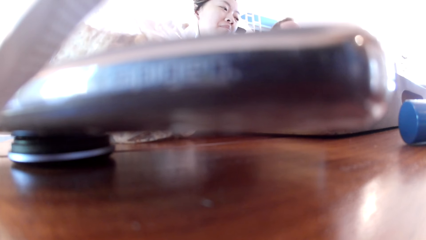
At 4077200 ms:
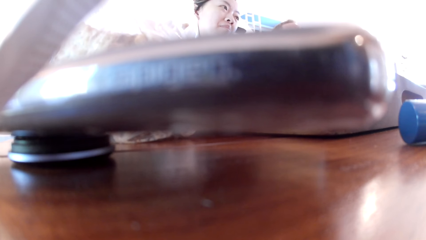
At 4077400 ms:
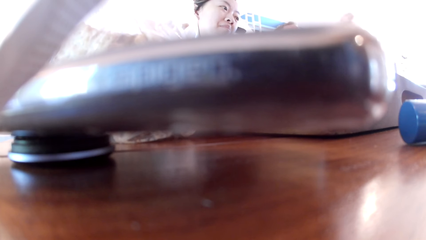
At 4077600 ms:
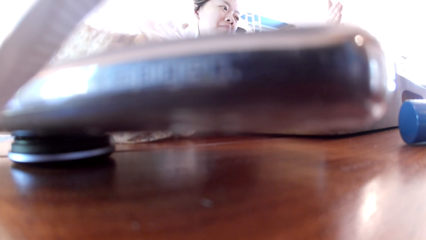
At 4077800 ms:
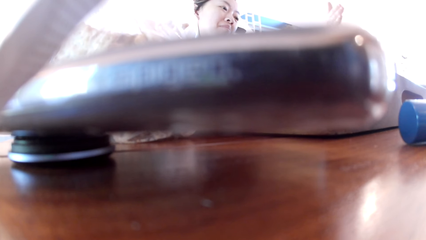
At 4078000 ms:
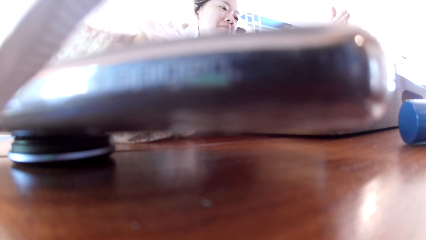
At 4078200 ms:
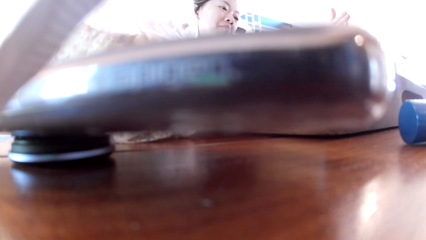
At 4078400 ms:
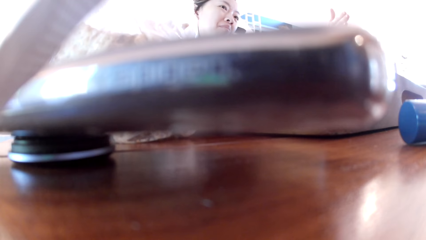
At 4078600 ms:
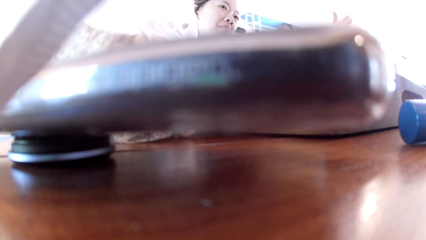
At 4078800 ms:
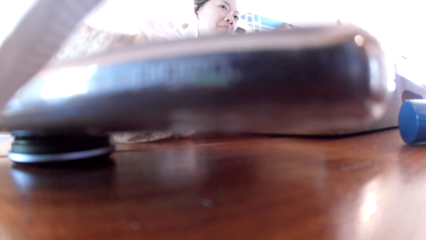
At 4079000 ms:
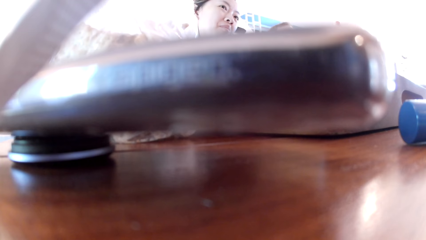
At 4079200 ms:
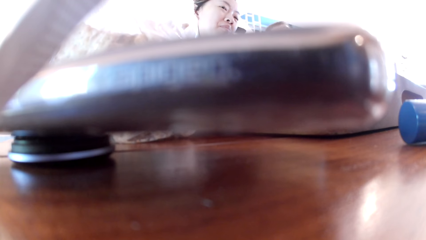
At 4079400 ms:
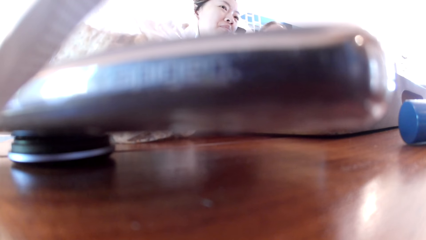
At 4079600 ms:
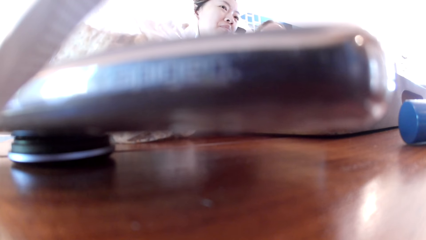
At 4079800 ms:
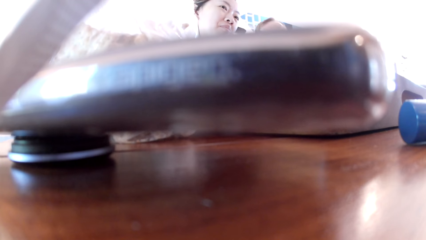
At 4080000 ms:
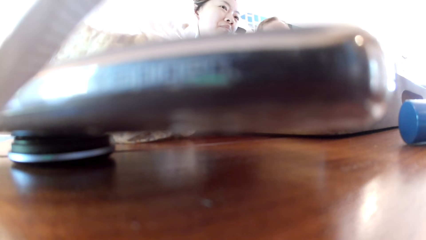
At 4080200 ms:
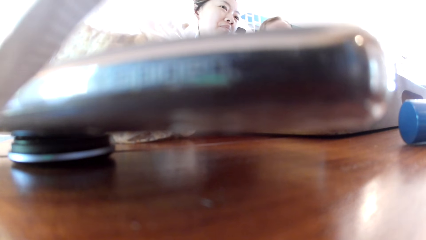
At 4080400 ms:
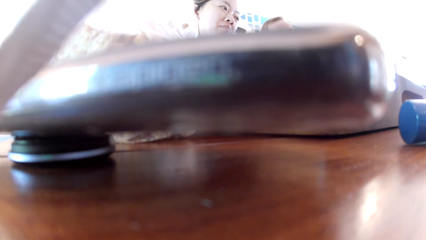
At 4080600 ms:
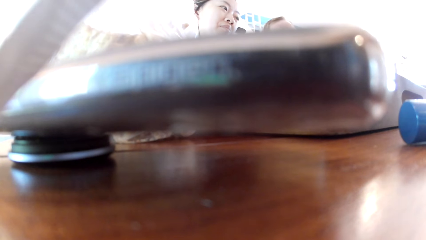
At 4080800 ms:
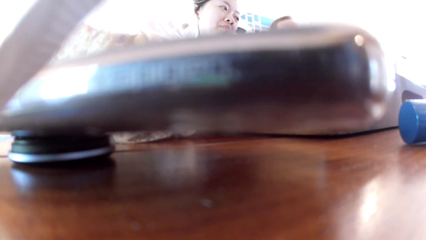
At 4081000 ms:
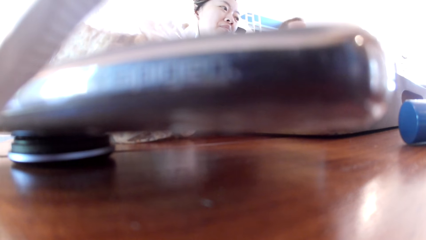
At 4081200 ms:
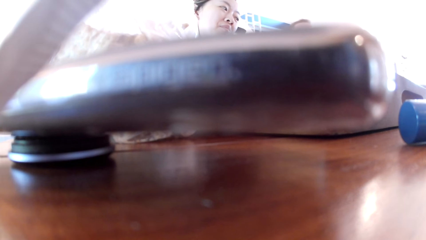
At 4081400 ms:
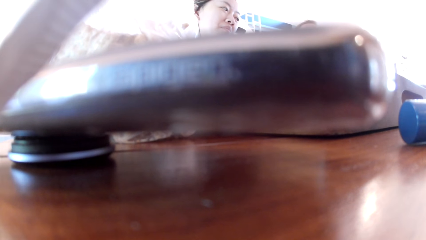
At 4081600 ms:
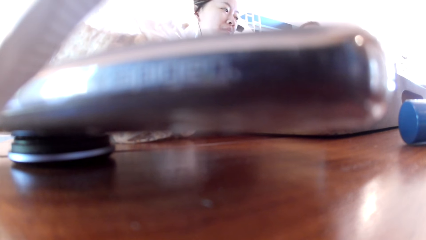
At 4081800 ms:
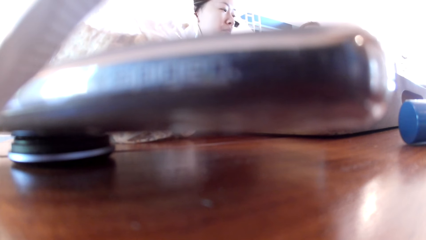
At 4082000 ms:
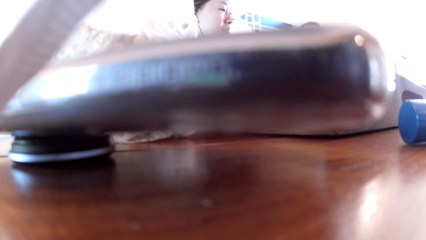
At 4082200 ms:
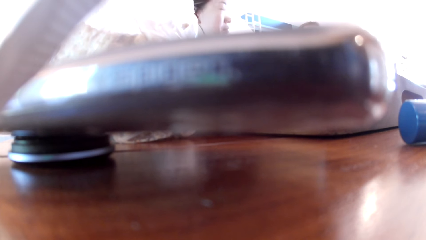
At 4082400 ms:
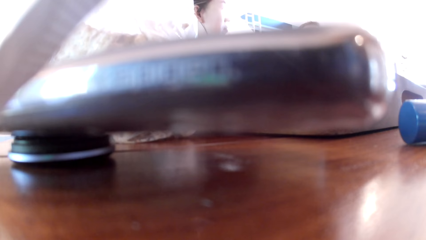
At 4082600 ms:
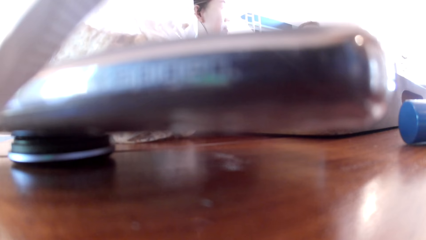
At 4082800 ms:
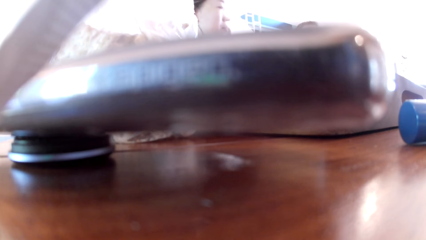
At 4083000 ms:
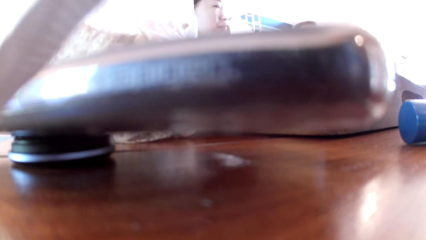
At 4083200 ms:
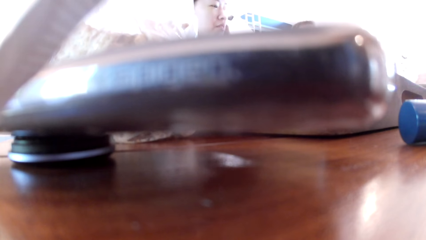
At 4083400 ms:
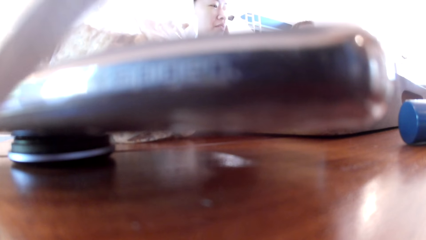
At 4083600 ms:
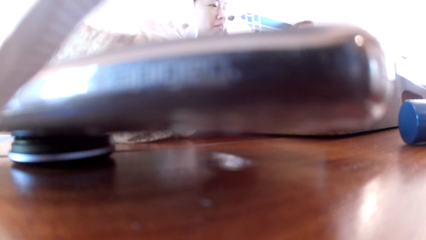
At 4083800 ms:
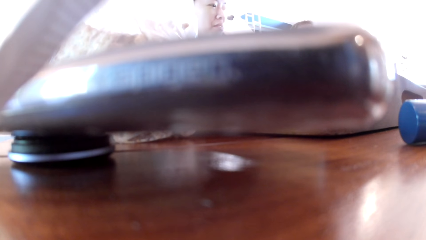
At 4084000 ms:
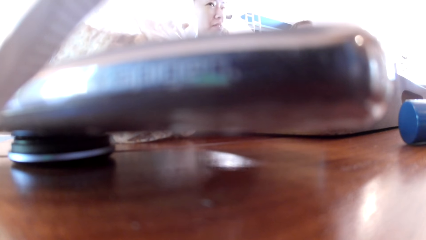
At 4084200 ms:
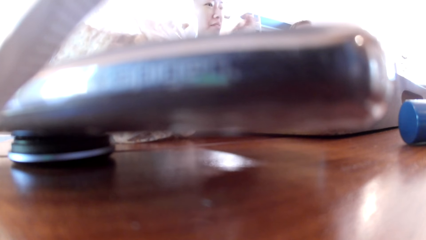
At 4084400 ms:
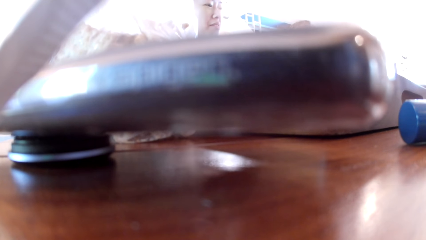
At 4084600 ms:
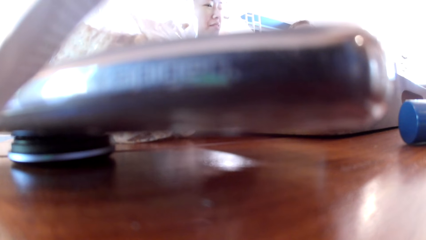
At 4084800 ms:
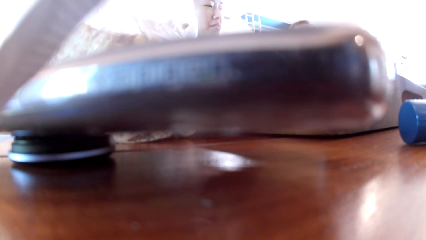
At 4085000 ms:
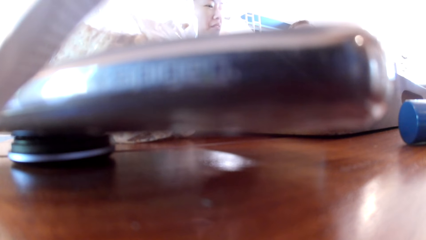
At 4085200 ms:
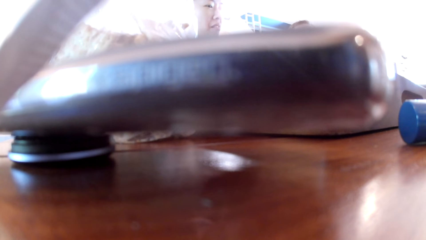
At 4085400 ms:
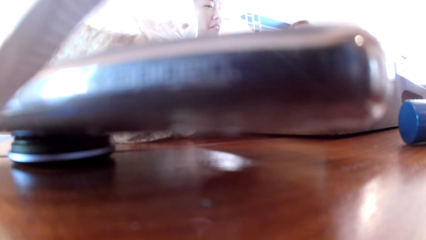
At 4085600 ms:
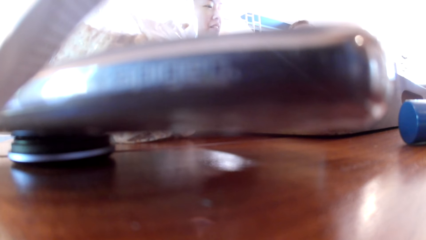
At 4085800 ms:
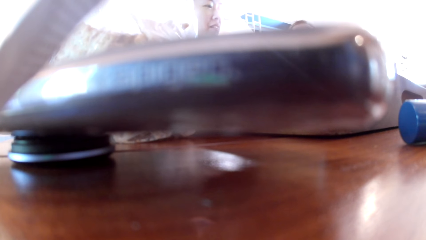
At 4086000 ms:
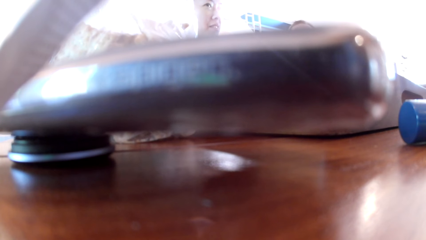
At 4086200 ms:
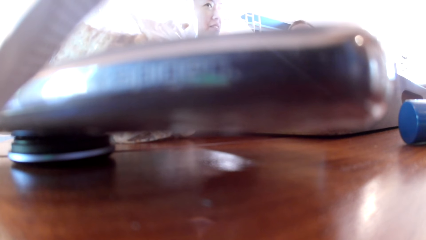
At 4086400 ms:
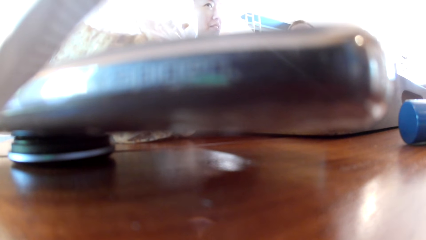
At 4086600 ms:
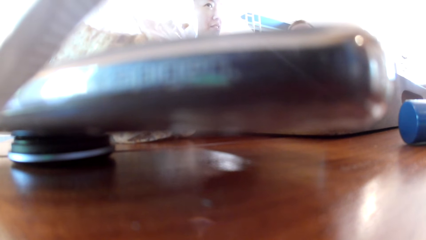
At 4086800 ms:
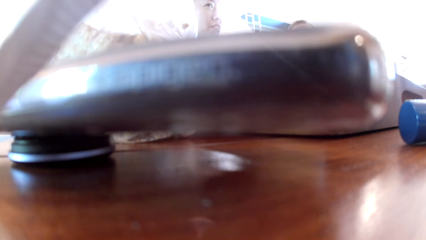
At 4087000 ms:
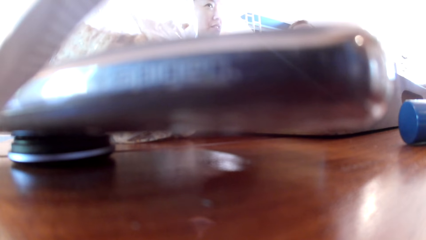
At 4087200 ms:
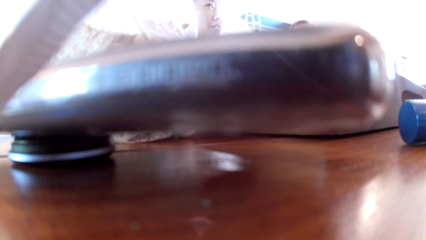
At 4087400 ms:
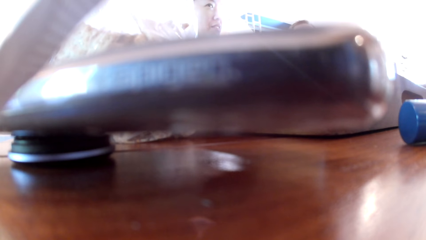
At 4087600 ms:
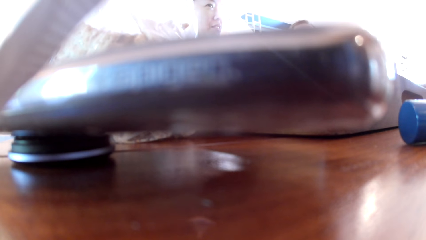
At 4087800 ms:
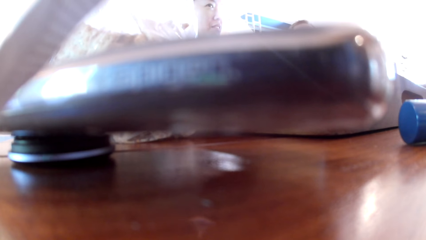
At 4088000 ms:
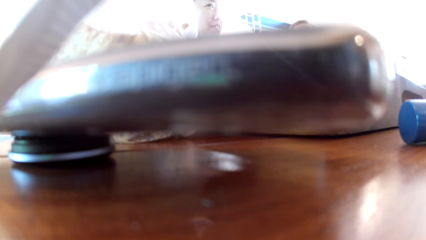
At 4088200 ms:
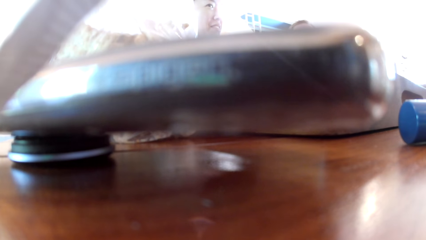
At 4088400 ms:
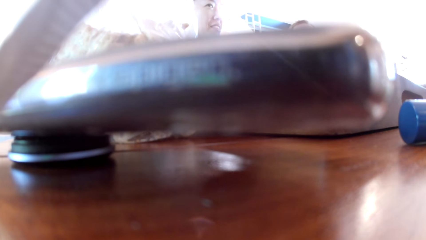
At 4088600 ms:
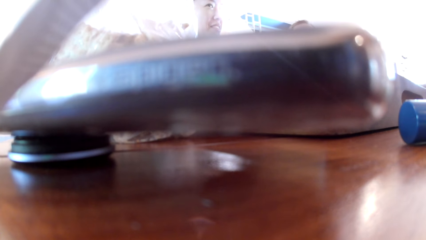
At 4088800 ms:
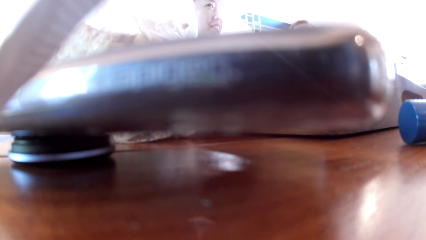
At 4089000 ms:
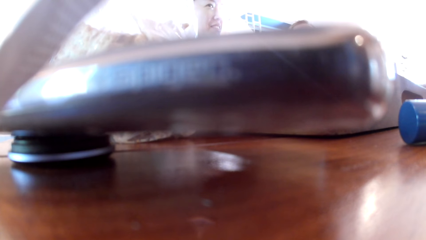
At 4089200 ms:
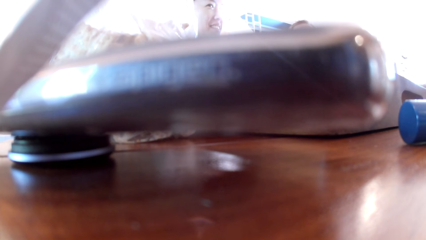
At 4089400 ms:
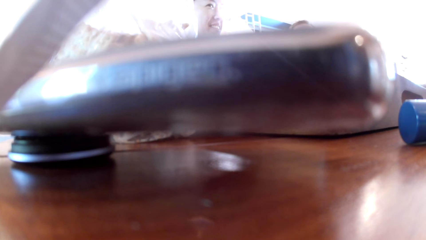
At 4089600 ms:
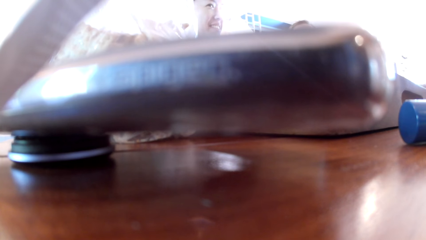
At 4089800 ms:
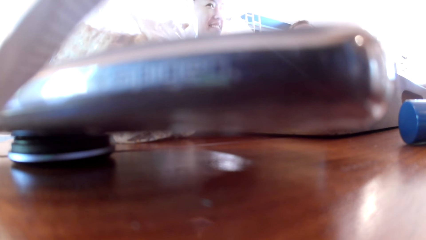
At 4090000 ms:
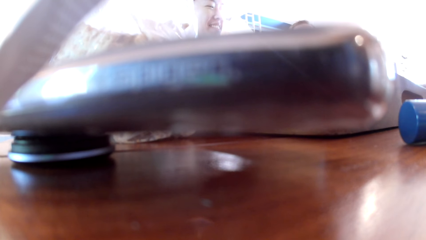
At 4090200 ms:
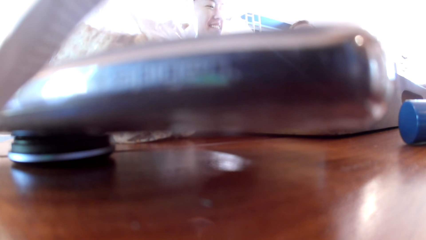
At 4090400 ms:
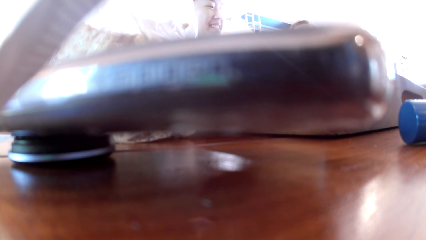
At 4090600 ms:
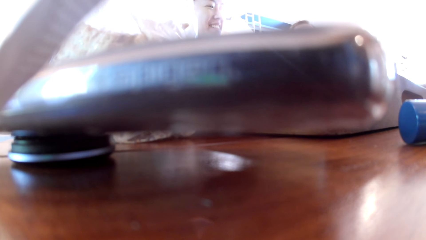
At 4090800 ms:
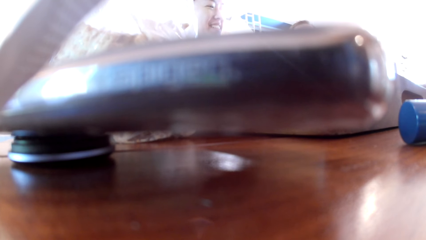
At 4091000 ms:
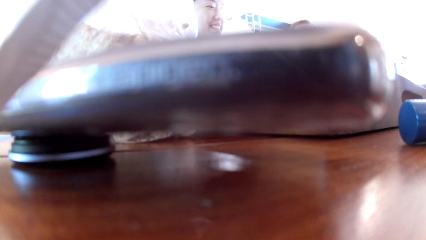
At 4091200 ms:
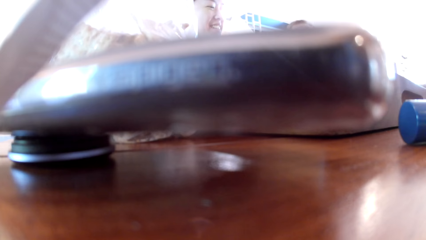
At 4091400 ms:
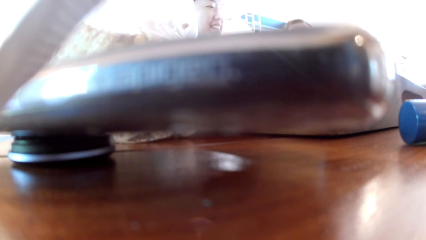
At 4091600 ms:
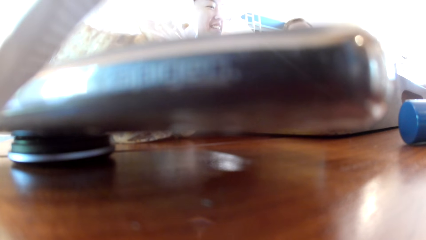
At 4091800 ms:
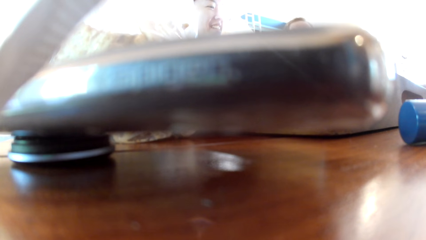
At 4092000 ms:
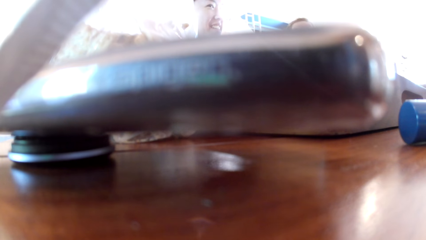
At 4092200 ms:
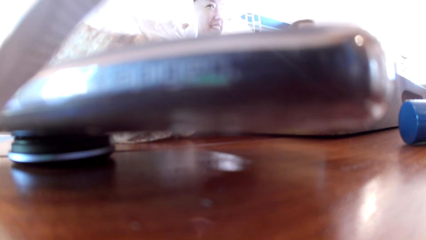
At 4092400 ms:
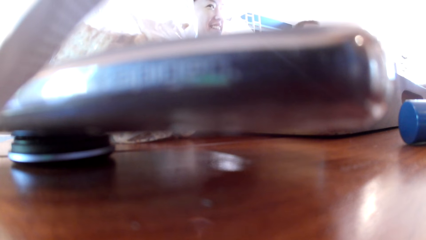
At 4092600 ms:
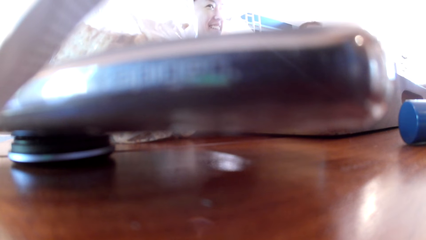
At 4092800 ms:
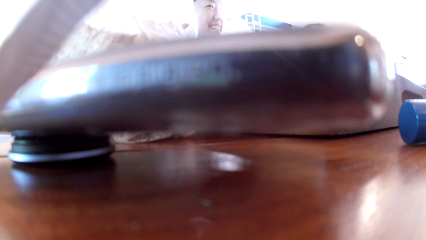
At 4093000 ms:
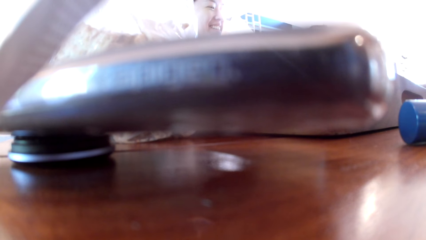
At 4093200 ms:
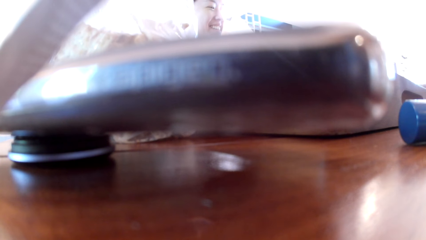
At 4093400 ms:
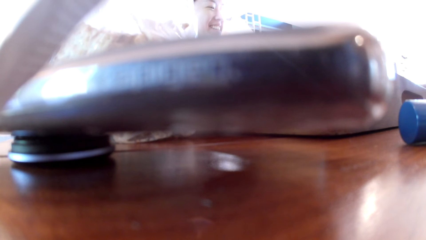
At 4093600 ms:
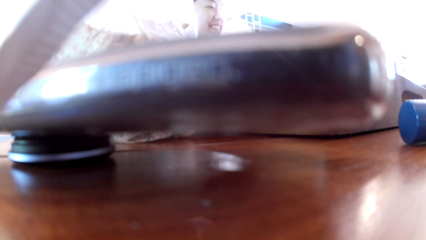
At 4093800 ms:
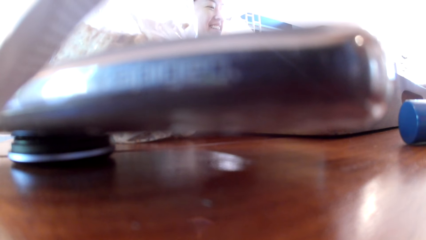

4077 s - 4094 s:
The man gesticulates with his right hand. The woman places her left hand on a table. The man converses with a group of people in an apartment.
